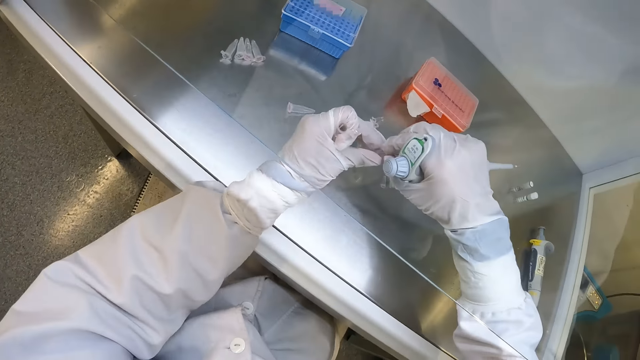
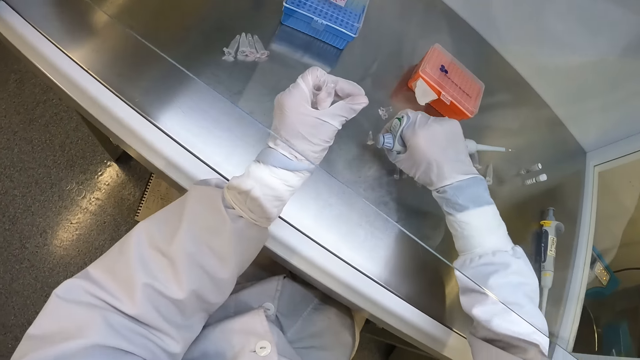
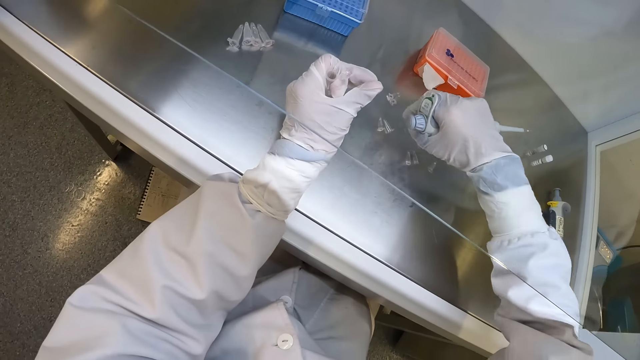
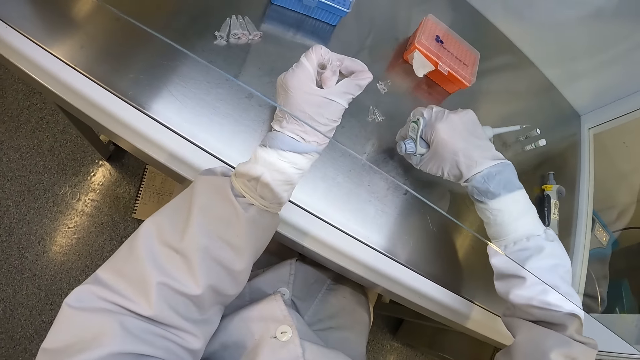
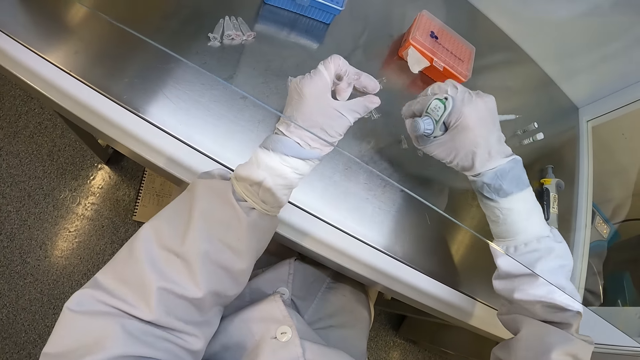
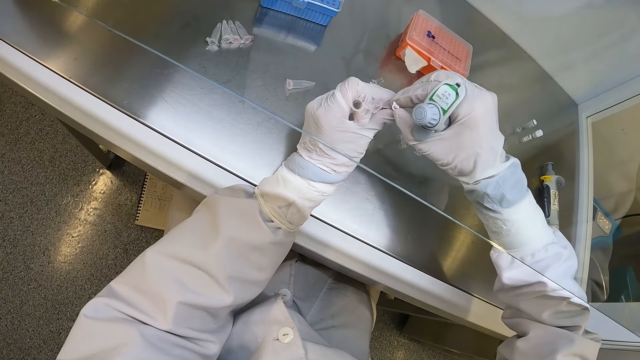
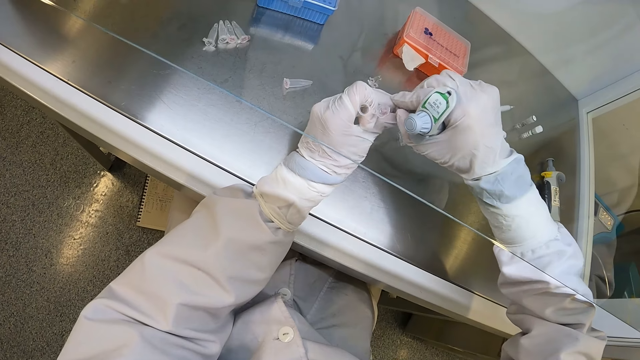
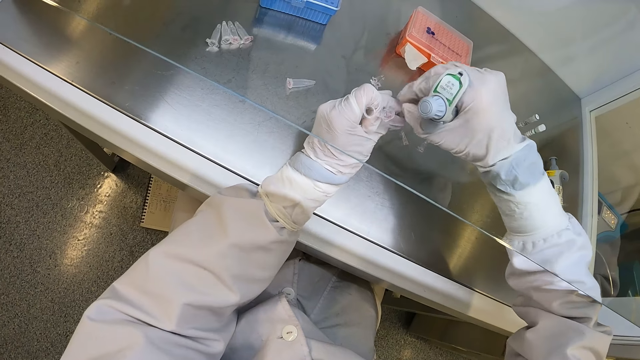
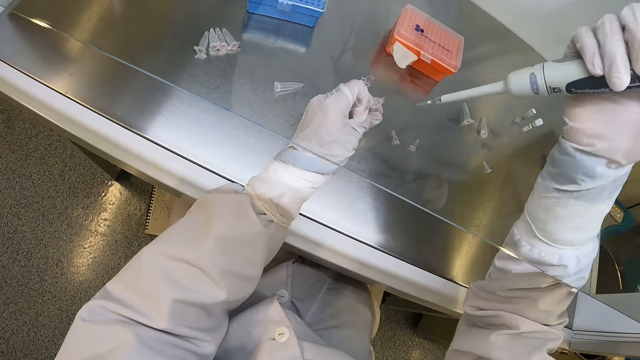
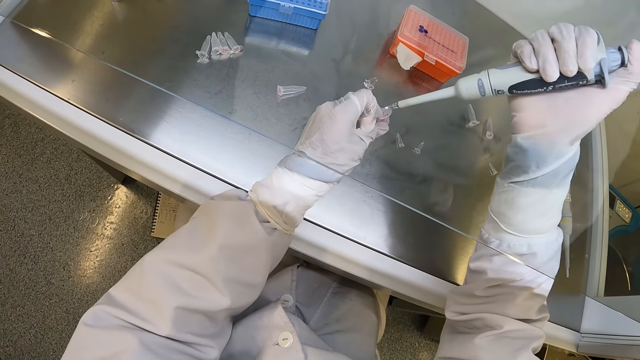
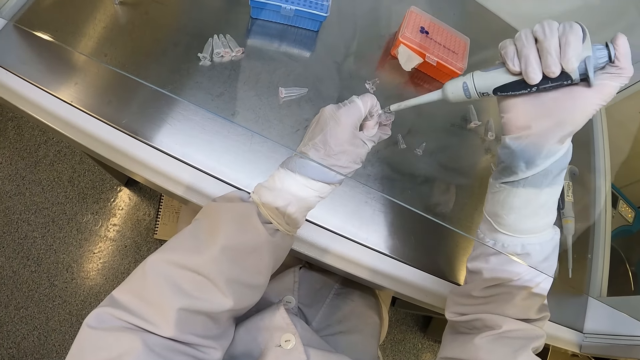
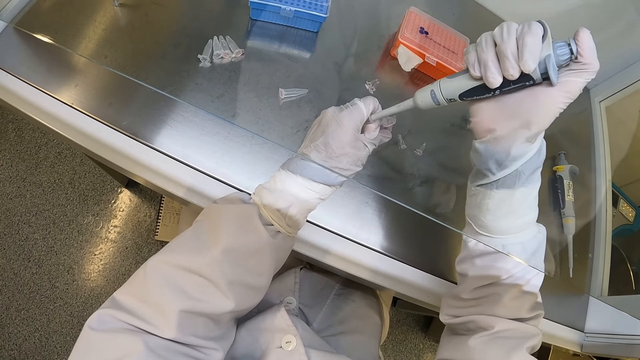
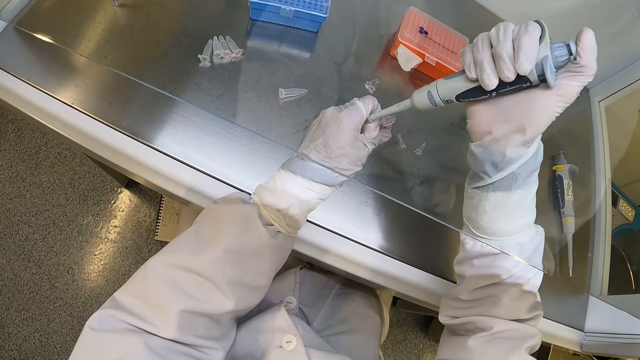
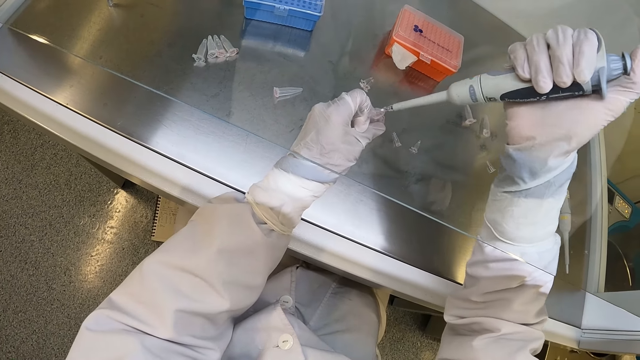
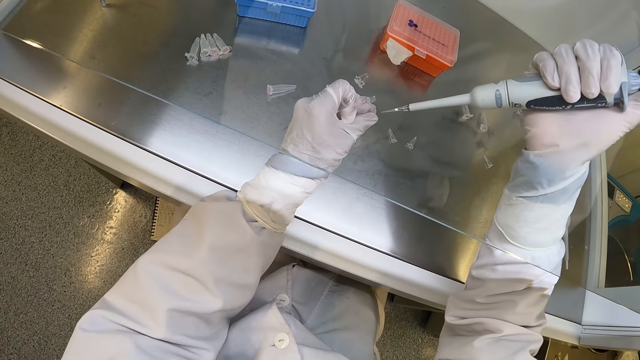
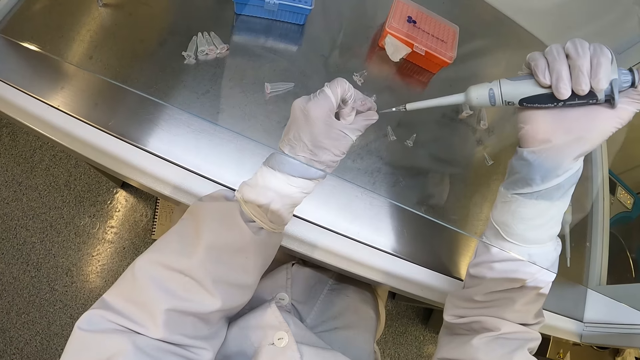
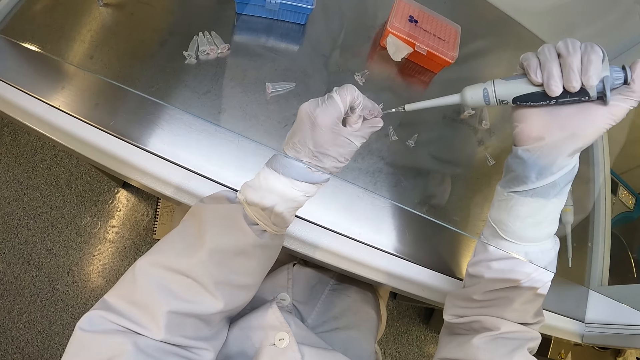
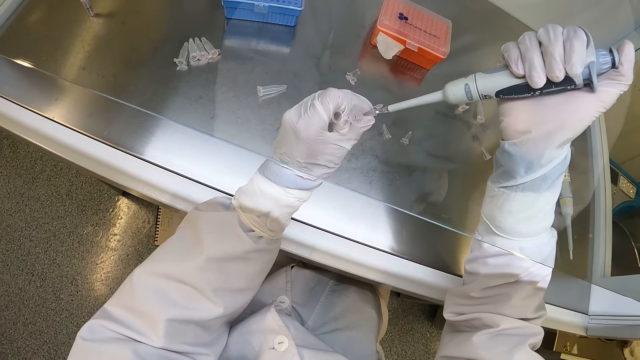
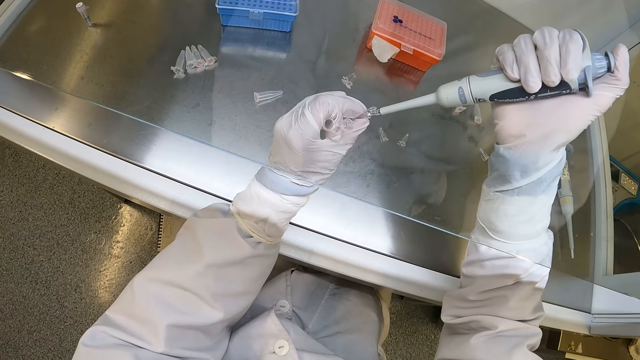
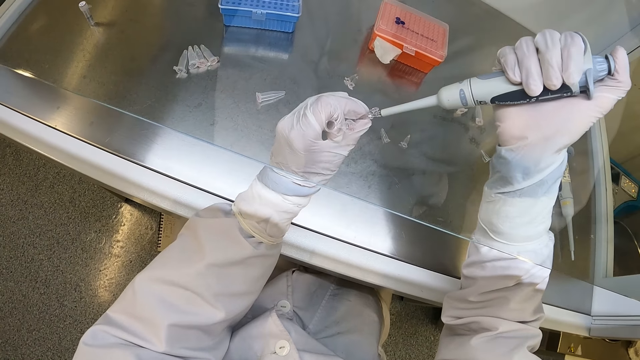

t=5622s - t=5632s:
The camera wearer holds the microtube and the micropipette. He passes the plastic container or microtube from his left hand to his right hand. He drops the plastic container on the table with his right hand. He holds the micropipette and the microtube. He picks up a plastic container from the table with his right hand. He passes the plastic container from his right hand to his left hand. He holds the microtube and the micropipette. He opens the plastic container in his left hand with his right hand. He holds the microtubes. He takes the liquid sample from the plastic container in his left hand with the pipette in his right hand. He removes the pipette in his right hand from the plastic container in his left hand. He holds the microtubes. He presses the liquid out of the pipette with his right hand into the plastic container in his left hand.

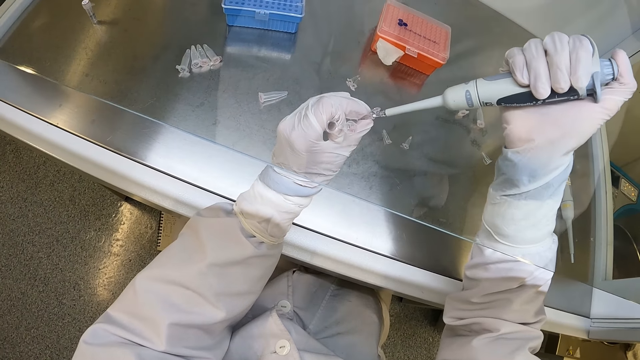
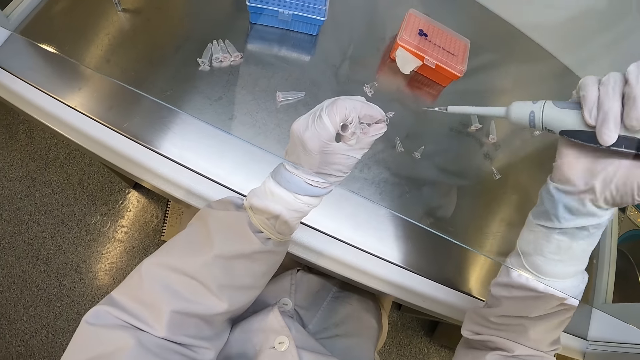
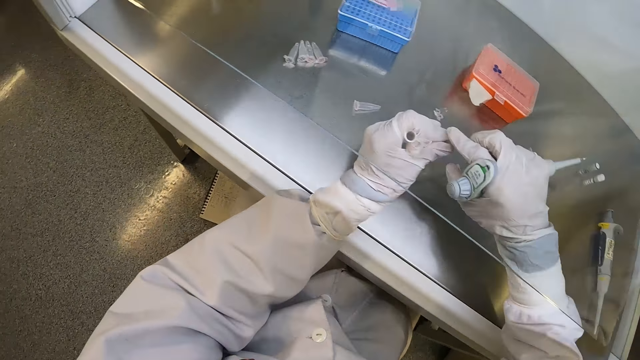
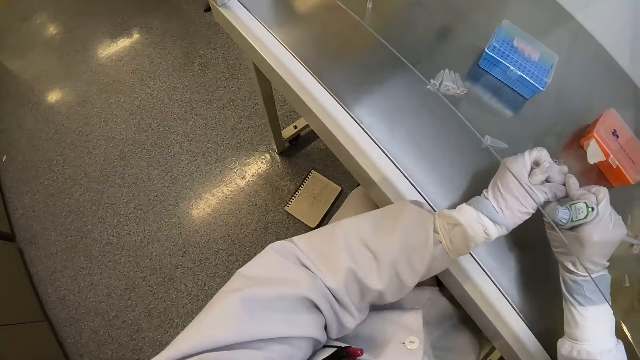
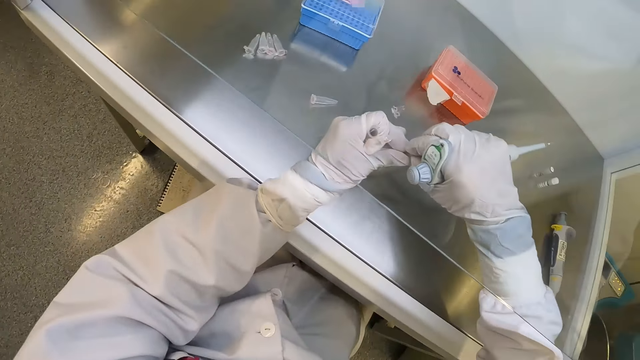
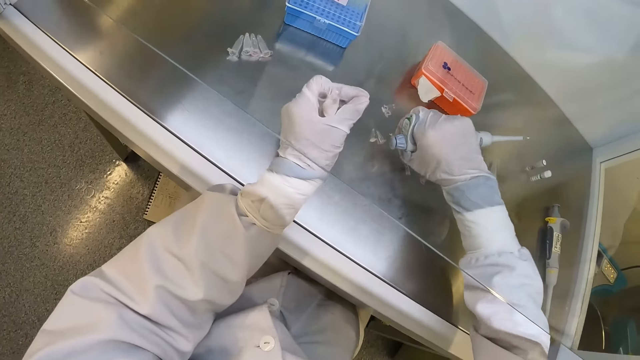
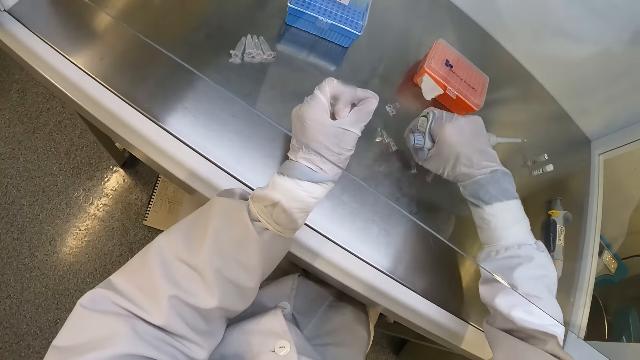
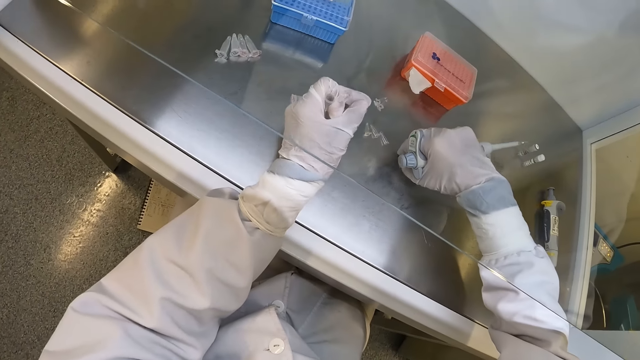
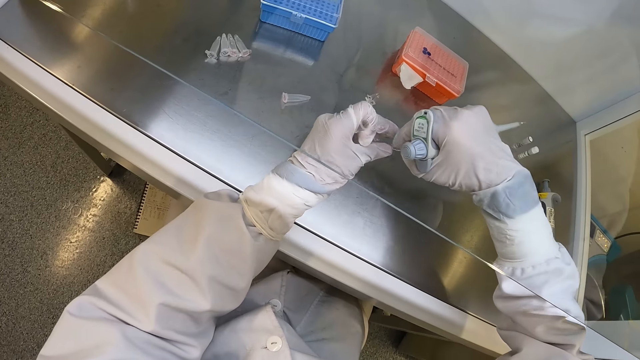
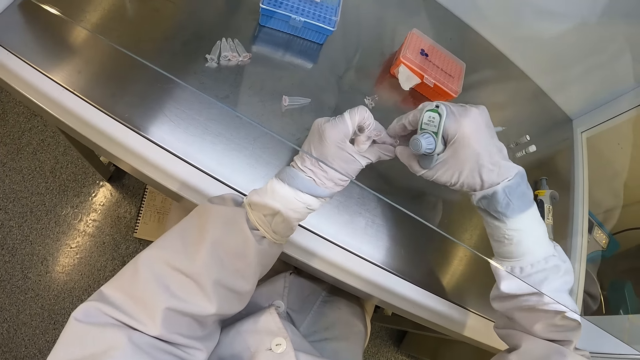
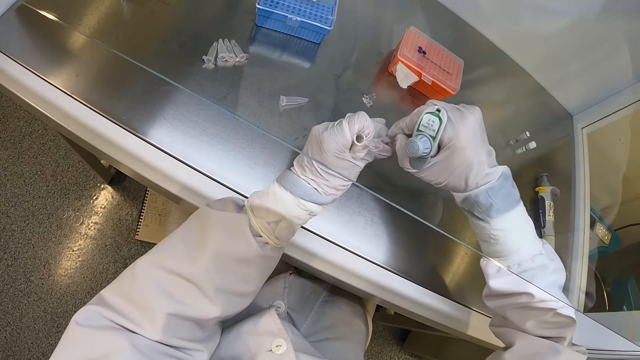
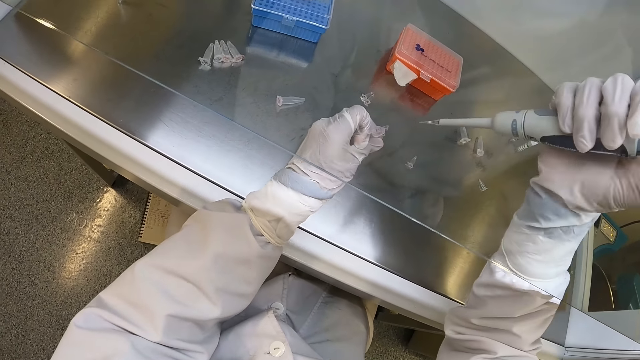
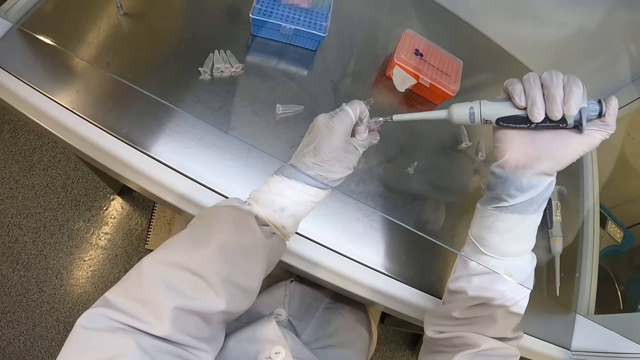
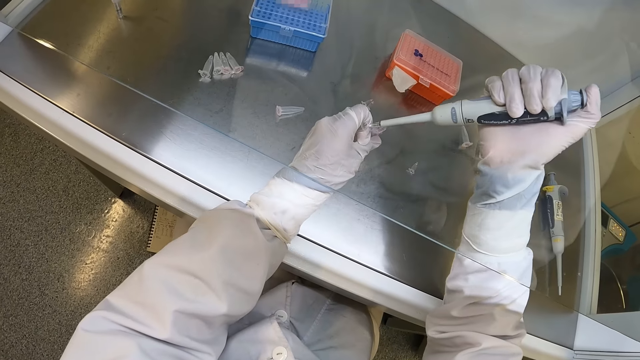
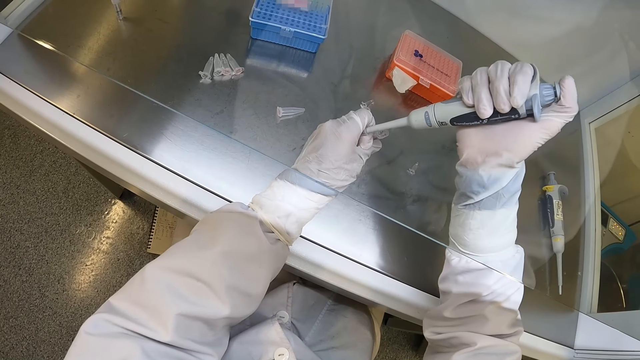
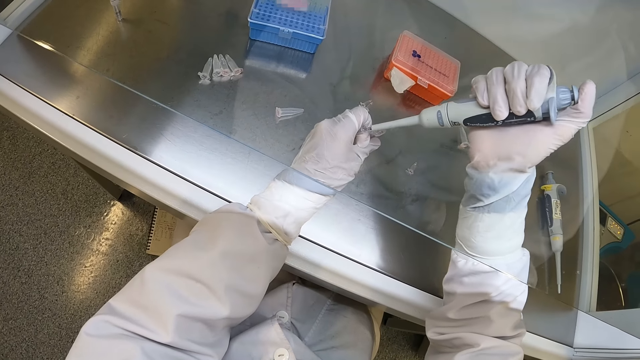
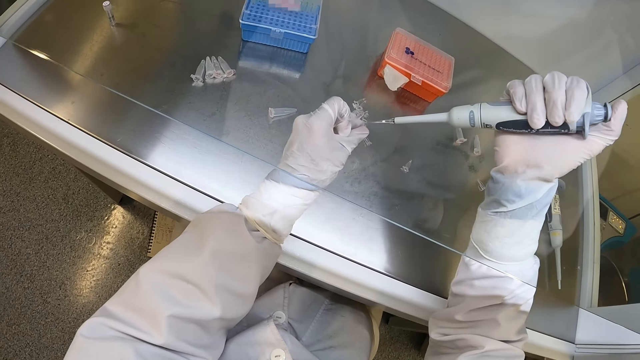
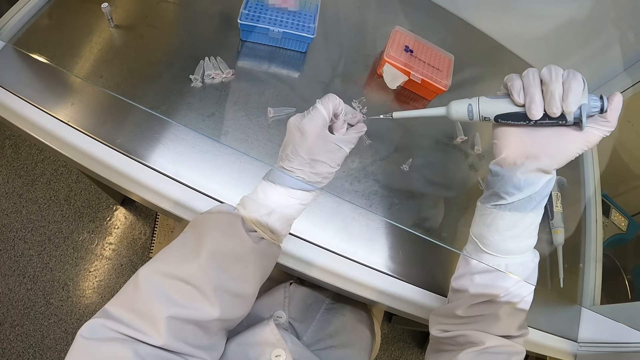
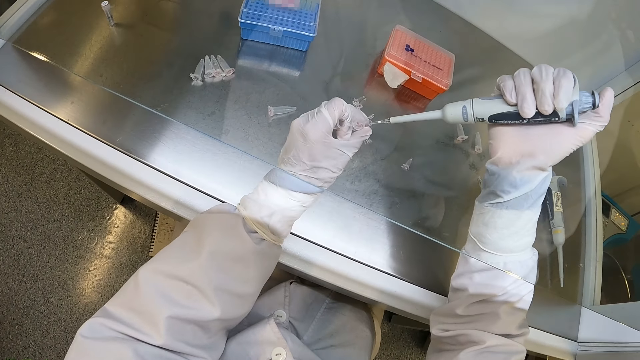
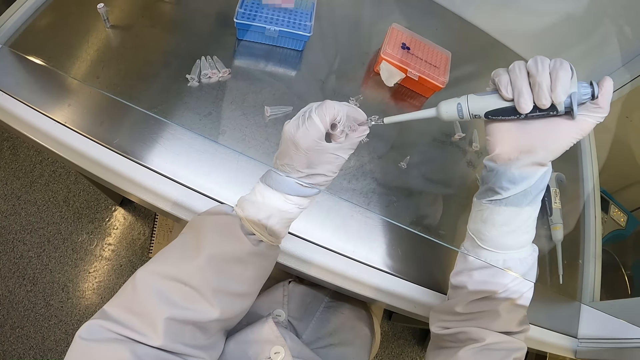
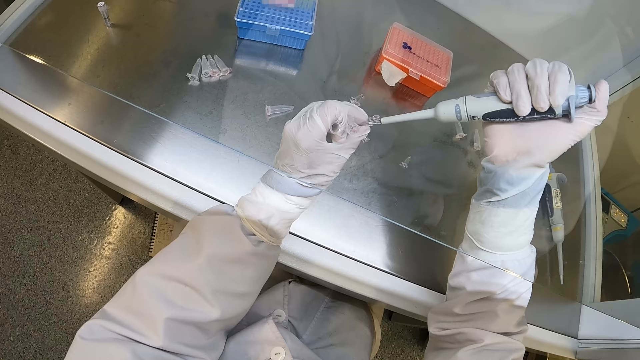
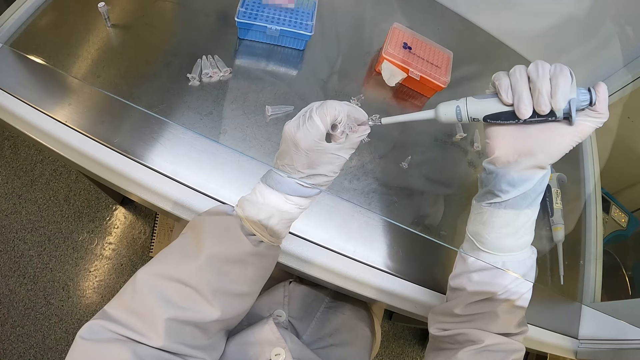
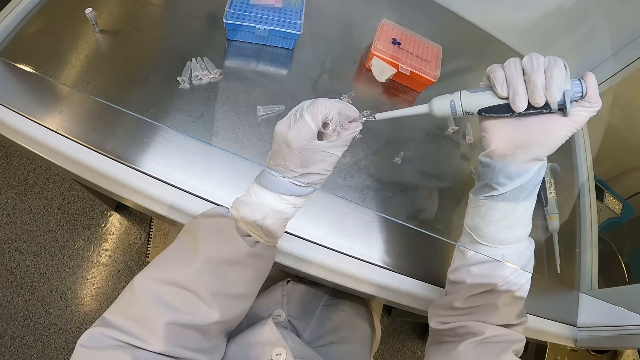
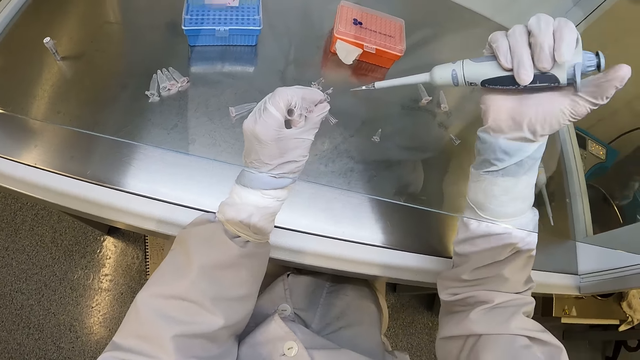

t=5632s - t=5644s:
The camera wearer closes the plastic container or microtube in his left hand with his right hand. He holds the micropipette and the microtube. He passes the plastic container from his left hand to his right hand. He holds the microtube and the micropipette. He drops the plastic container on the table with his right hand. He holds the micropipette and the microtube. He picks up a plastic container from the table with his right hand. He passes the plastic container from his right hand to his left hand. He holds the microtube and the micropipette. He opens the plastic container in his left hand with his right hand. He holds the microtubes. He inserts the pipette in his right hand into the plastic container in his left hand. He takes the liquid sample from the plastic container in his left hand with the pipette in his right hand. He holds the microtubes. He presses the liquid out of the pipette with his right hand into the plastic container in his left hand.
